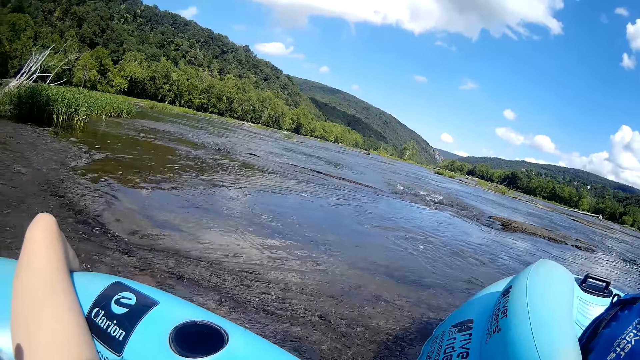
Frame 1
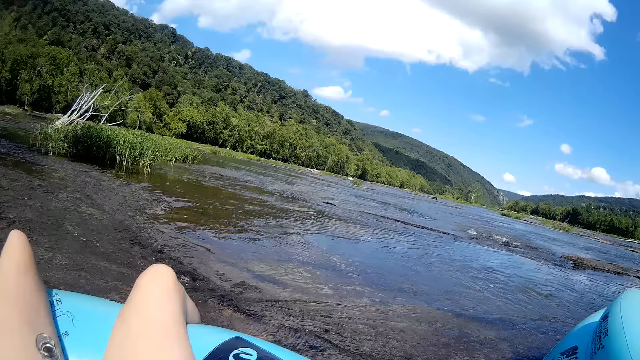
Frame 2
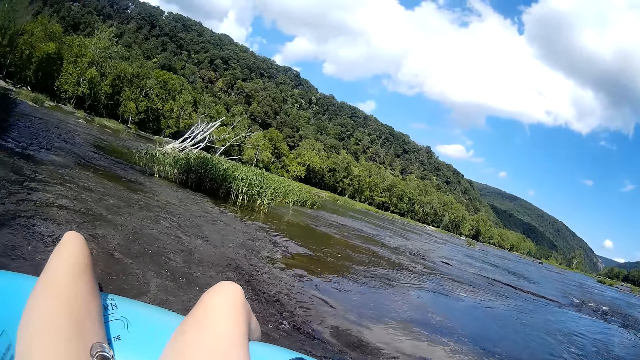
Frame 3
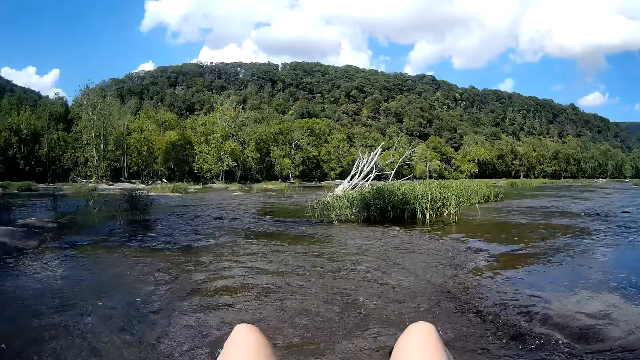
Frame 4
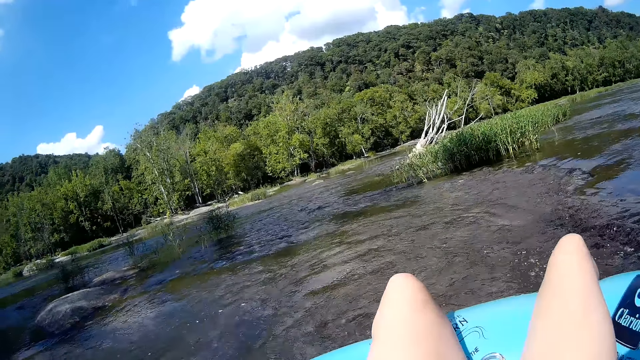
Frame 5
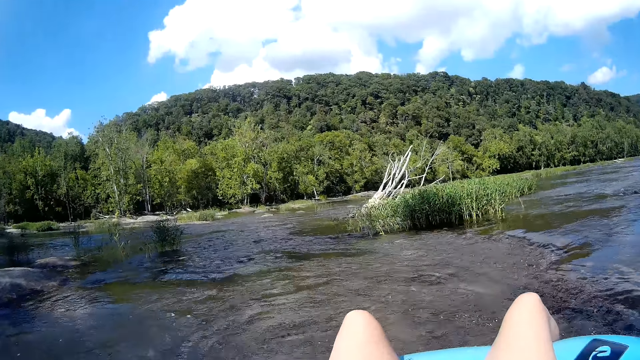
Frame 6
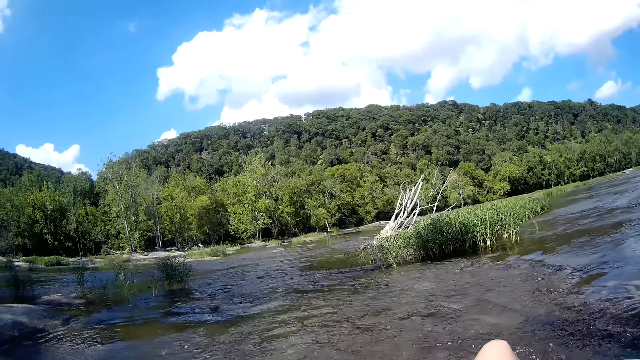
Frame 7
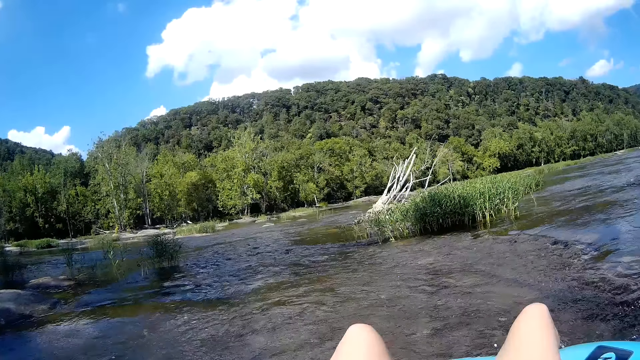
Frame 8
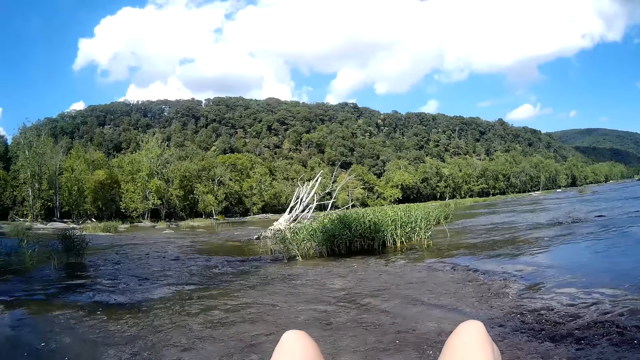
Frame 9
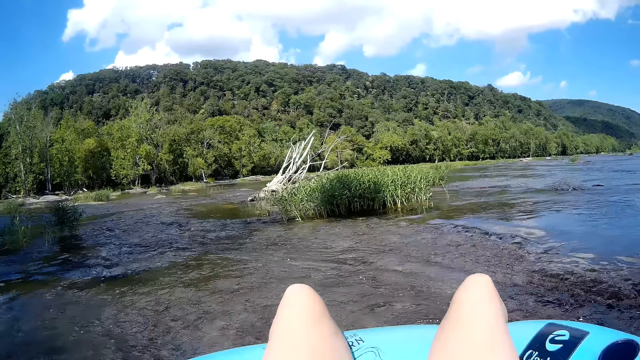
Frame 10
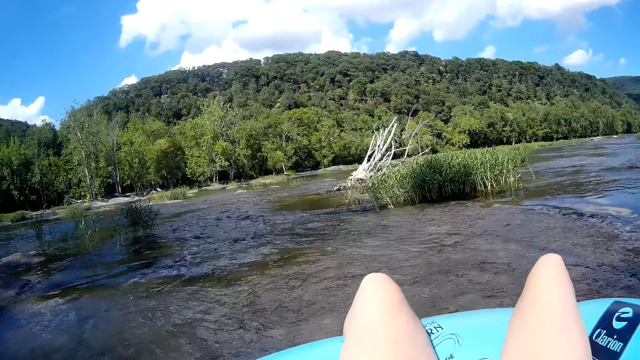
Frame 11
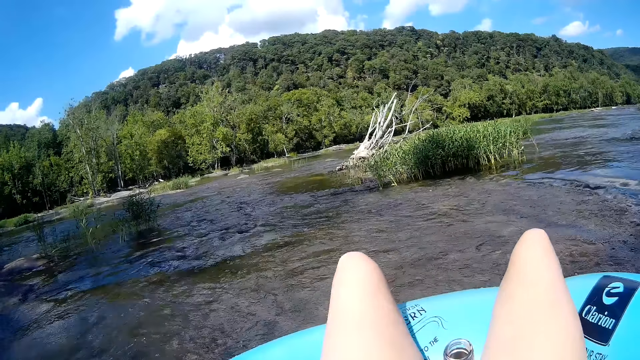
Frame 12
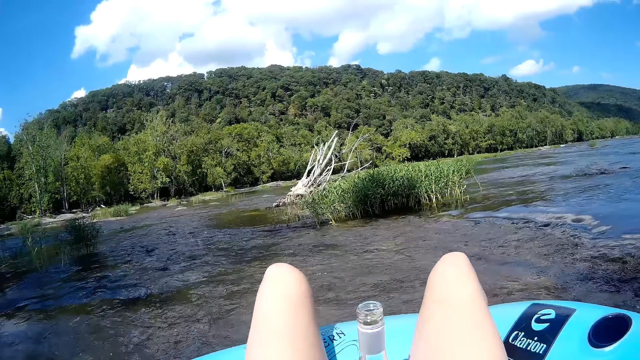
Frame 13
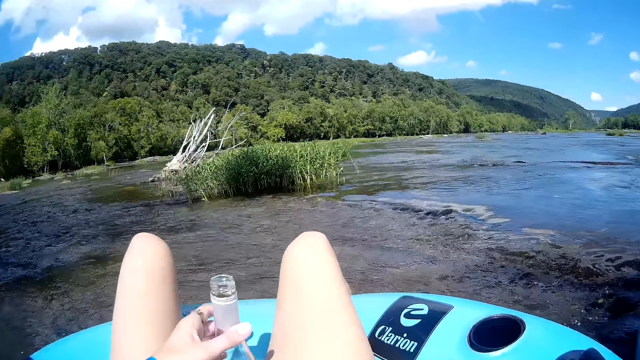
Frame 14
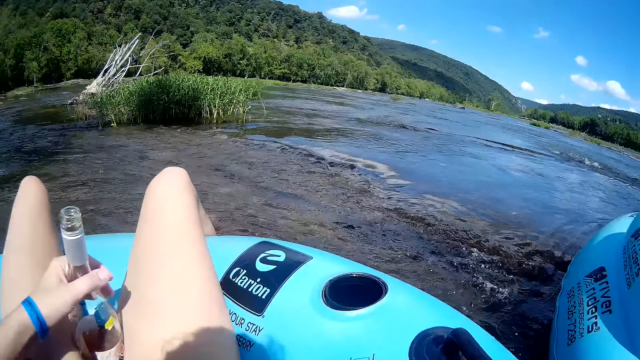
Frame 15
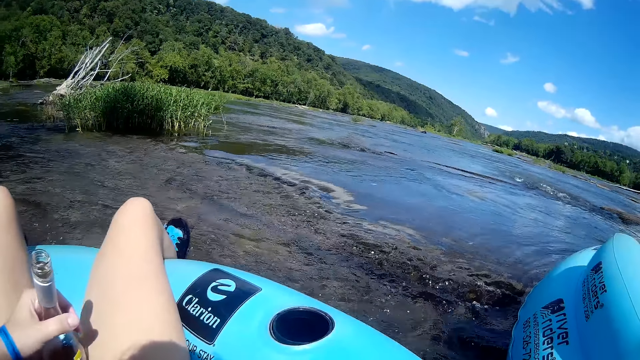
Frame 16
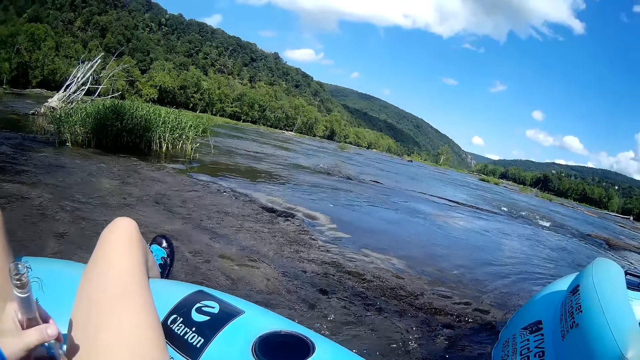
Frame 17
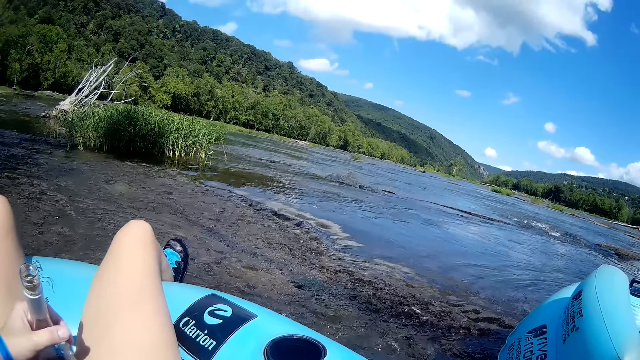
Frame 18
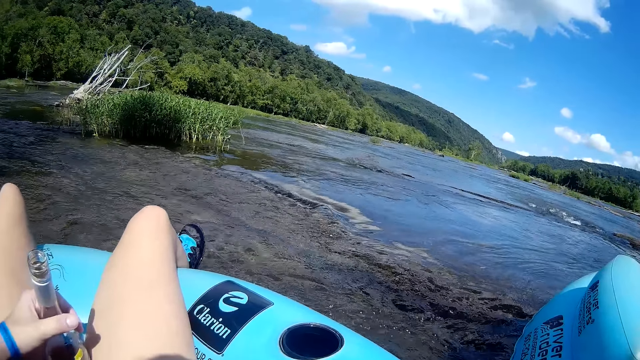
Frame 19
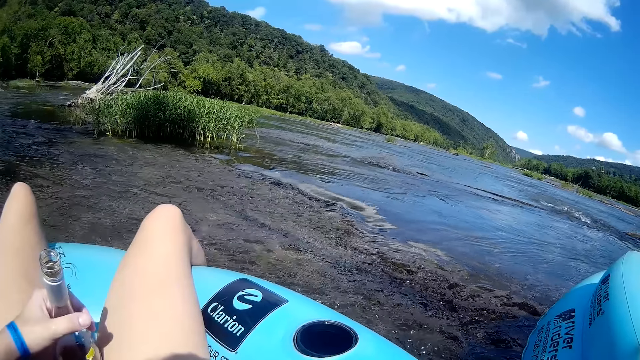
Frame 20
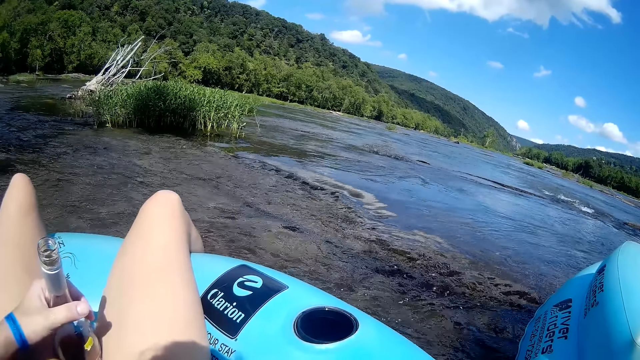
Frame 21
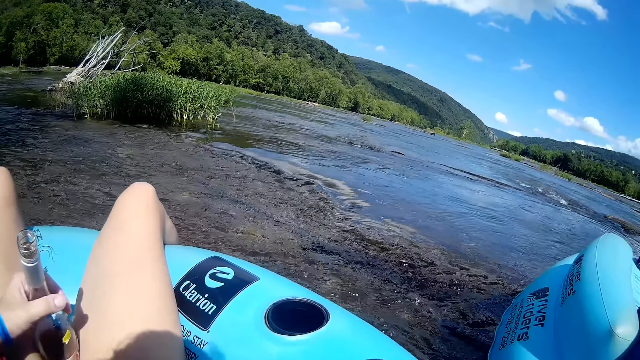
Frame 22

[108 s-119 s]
The camera wearer floats on the lake with a floater. She grabs a bottle of wine within her lap with her left hand. She holds the bottle of wine with her left hand. She floats on the lake with the floater.

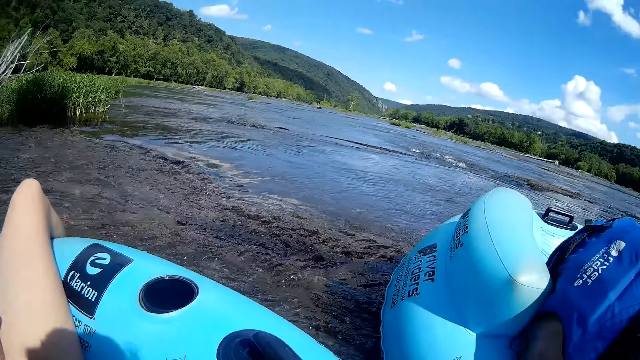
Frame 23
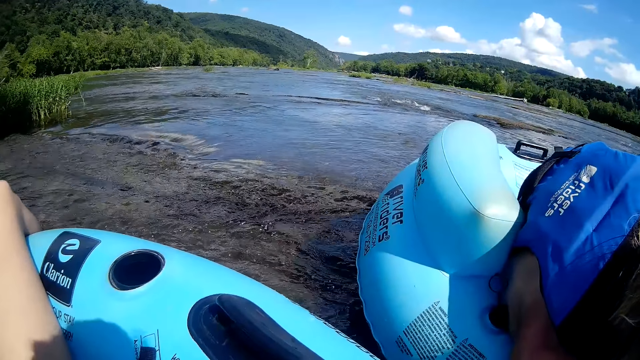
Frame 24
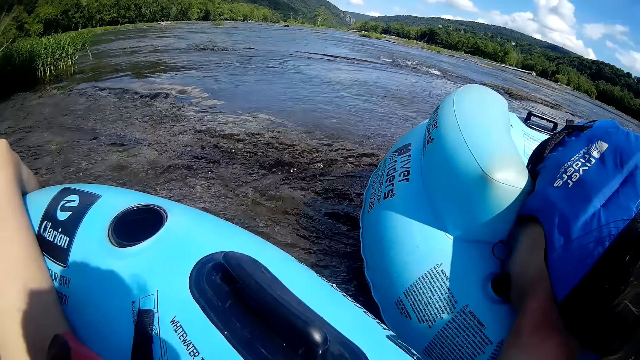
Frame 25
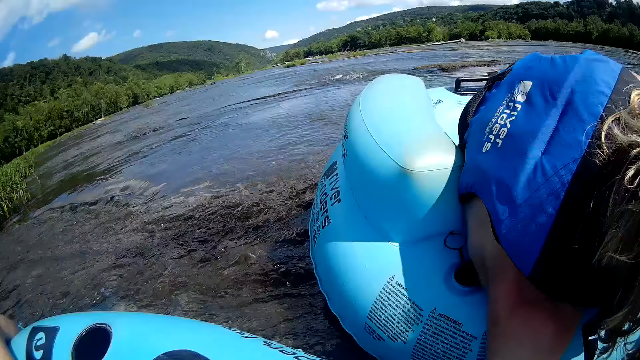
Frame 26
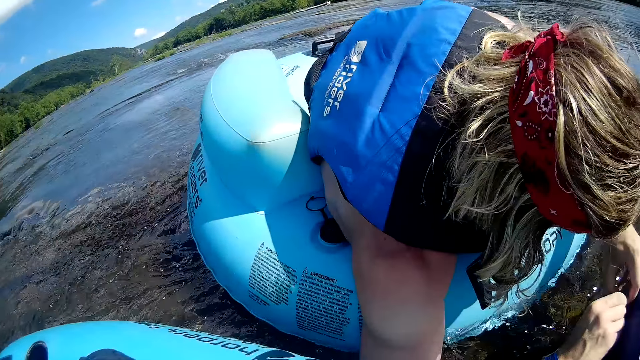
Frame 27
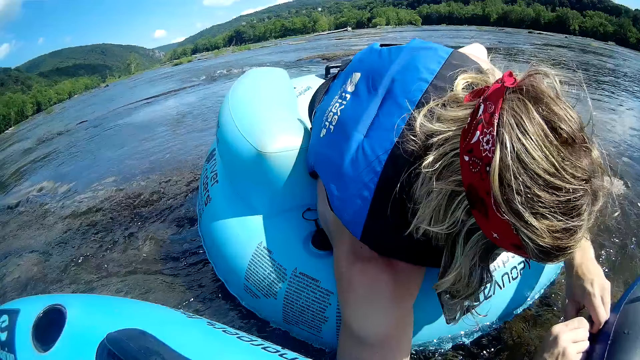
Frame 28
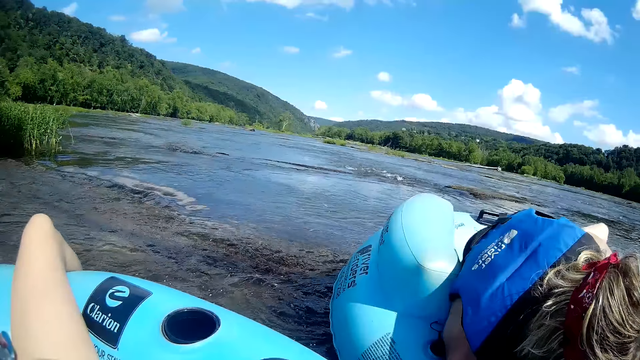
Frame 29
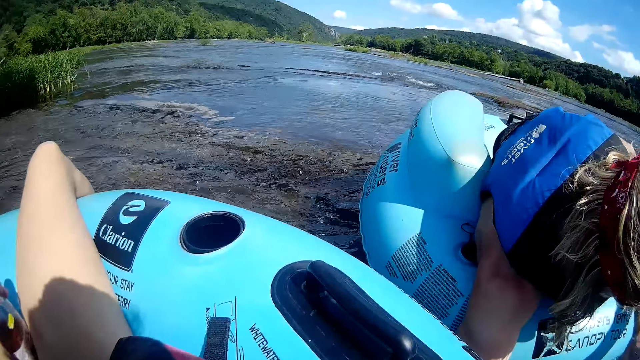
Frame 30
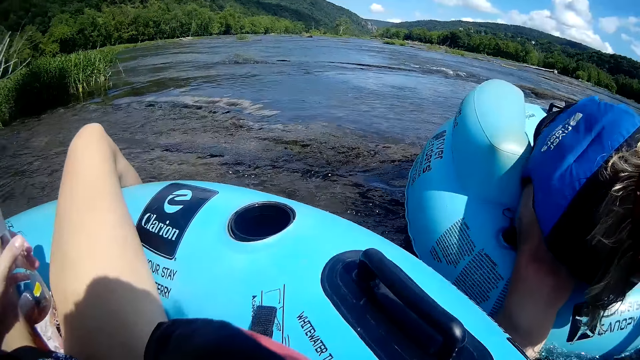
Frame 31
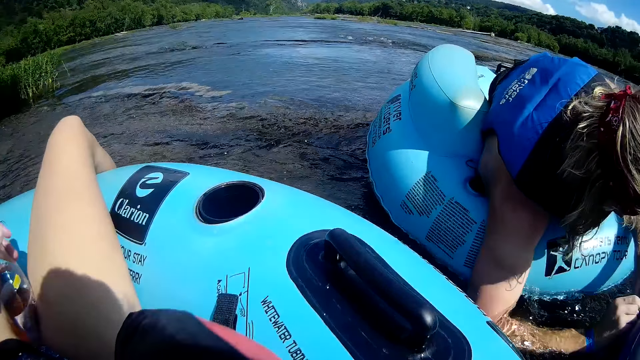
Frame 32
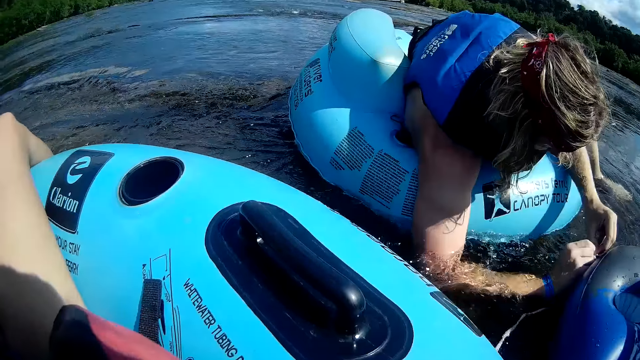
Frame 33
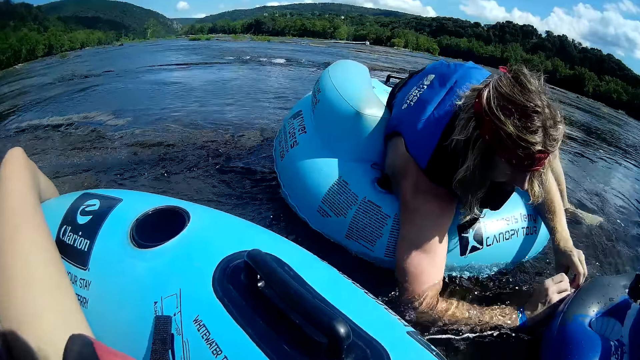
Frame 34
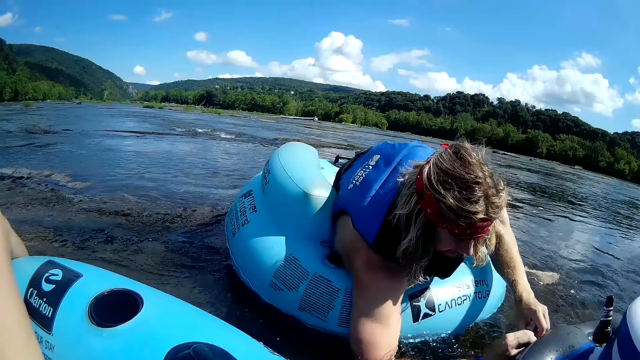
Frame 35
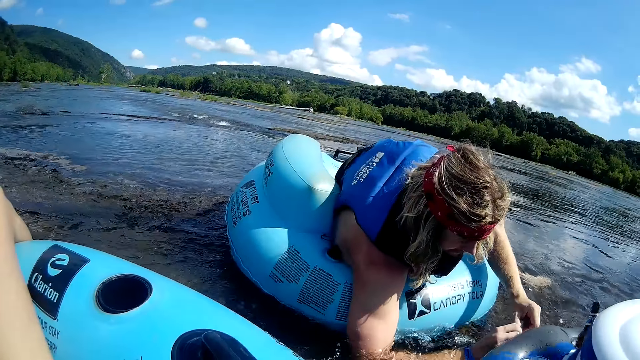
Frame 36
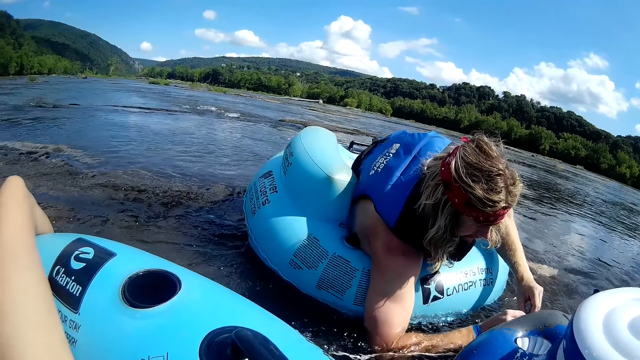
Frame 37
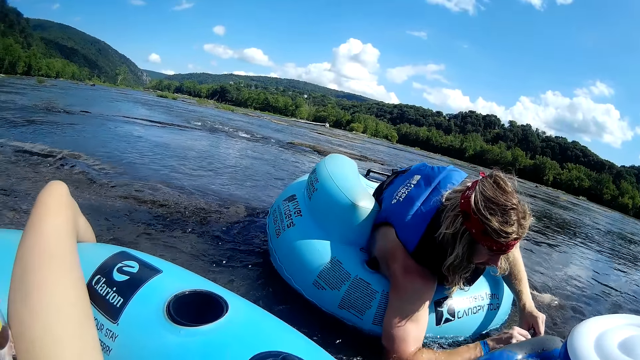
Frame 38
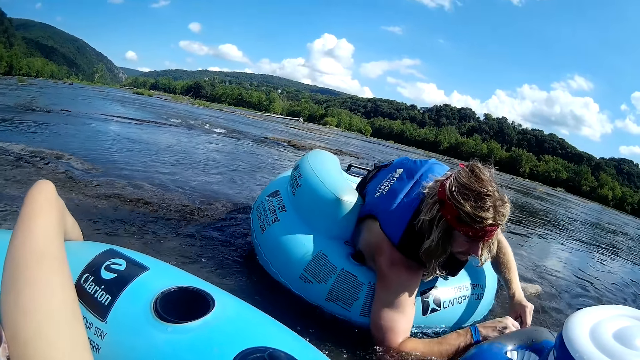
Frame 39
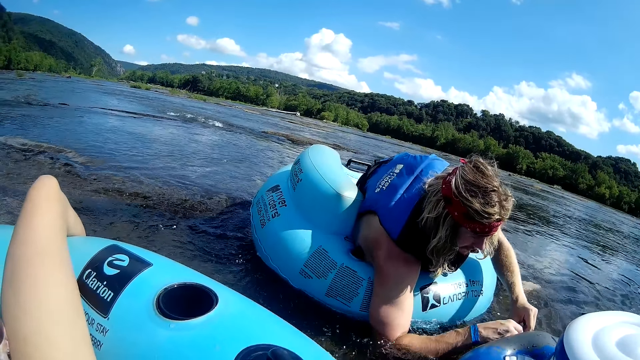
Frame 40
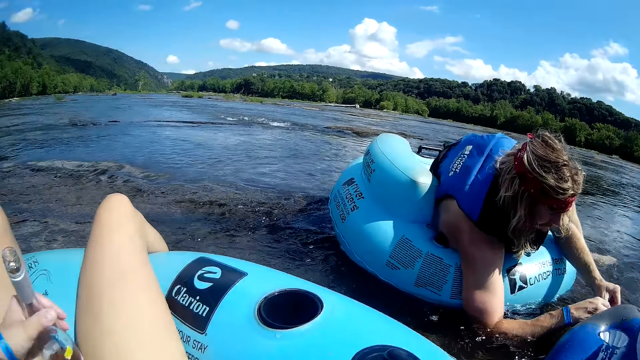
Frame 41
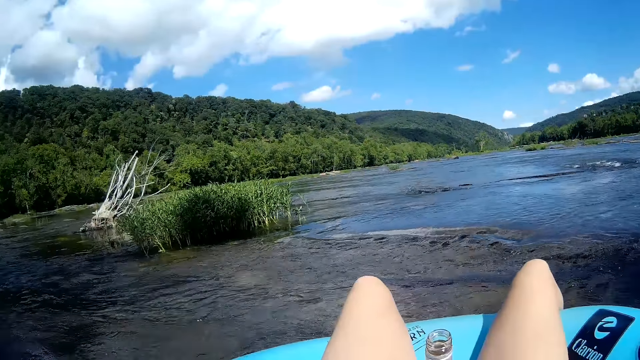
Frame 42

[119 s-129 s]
A man unties the rope. The camera wearer talks to the man.
